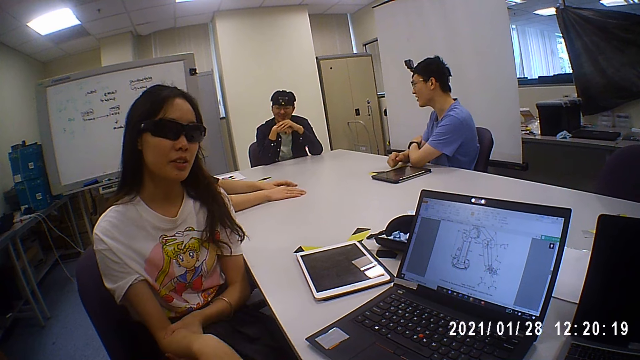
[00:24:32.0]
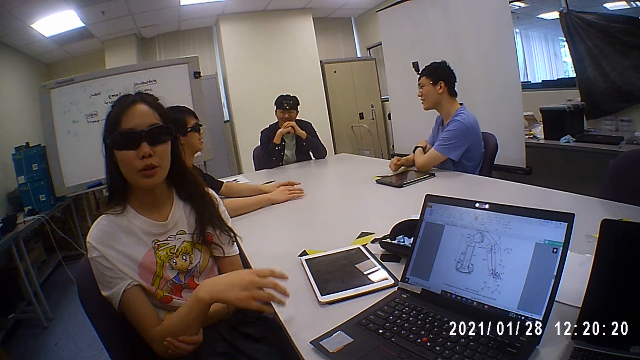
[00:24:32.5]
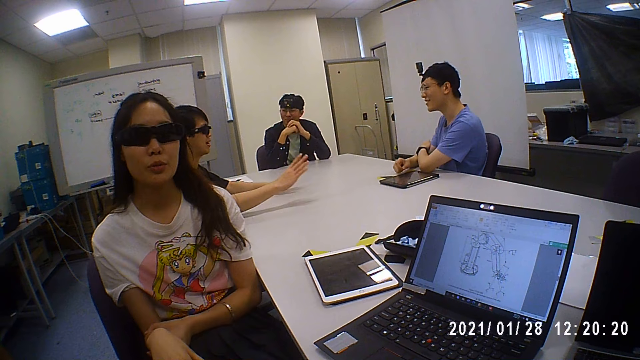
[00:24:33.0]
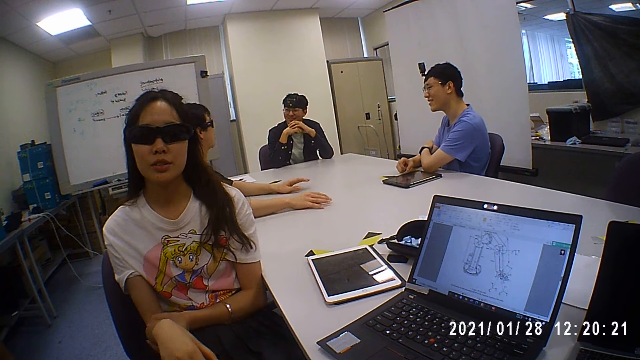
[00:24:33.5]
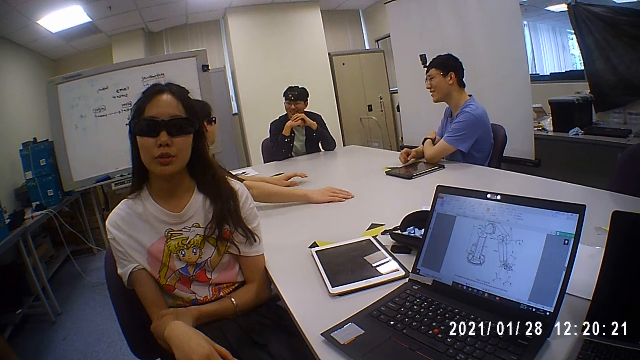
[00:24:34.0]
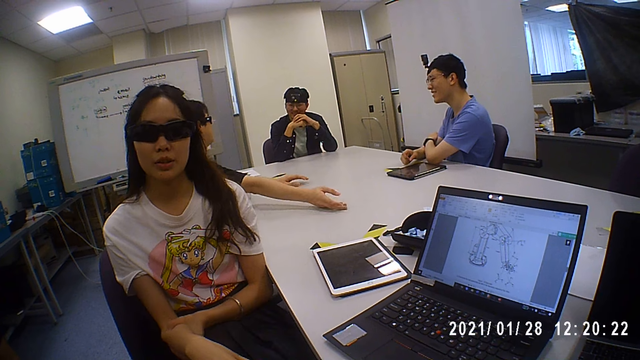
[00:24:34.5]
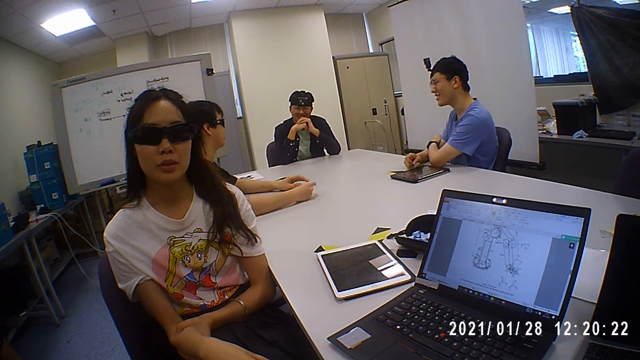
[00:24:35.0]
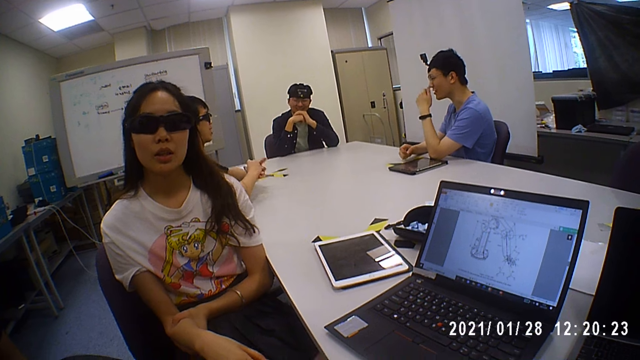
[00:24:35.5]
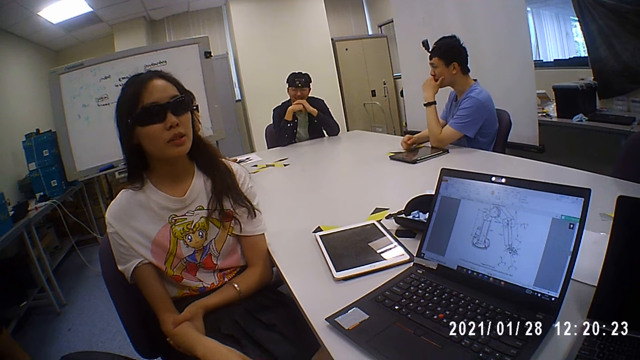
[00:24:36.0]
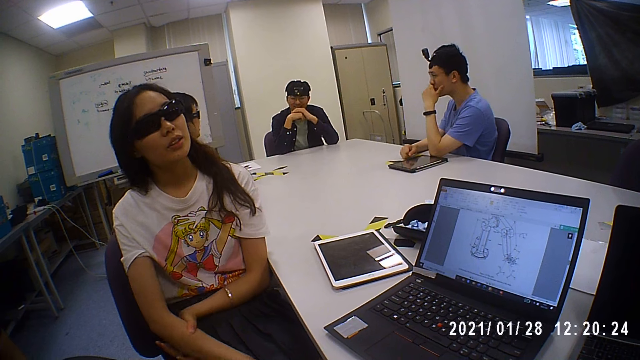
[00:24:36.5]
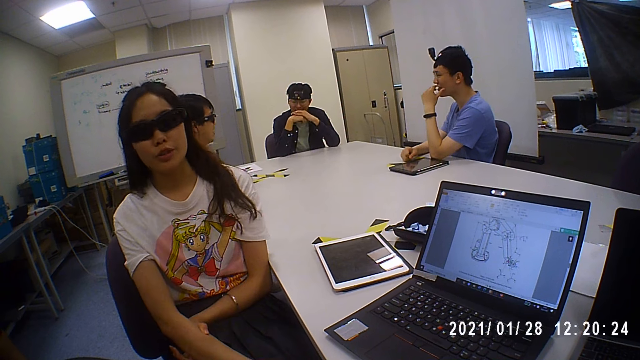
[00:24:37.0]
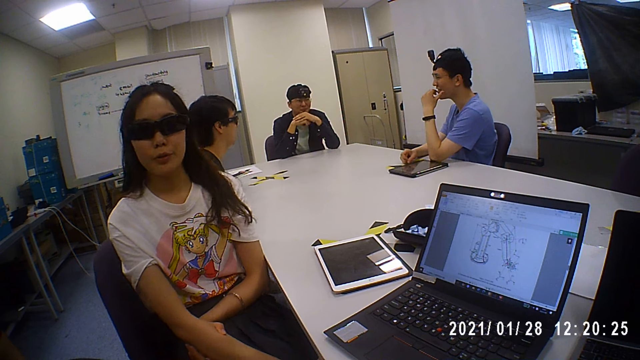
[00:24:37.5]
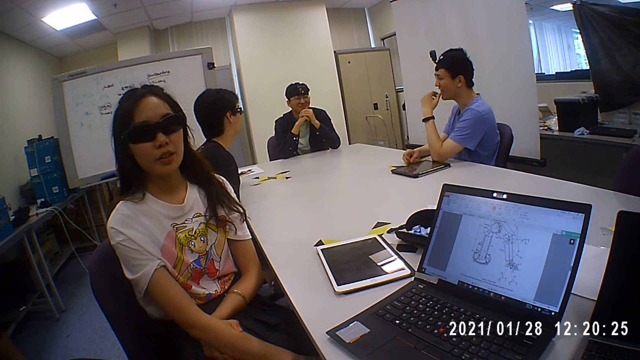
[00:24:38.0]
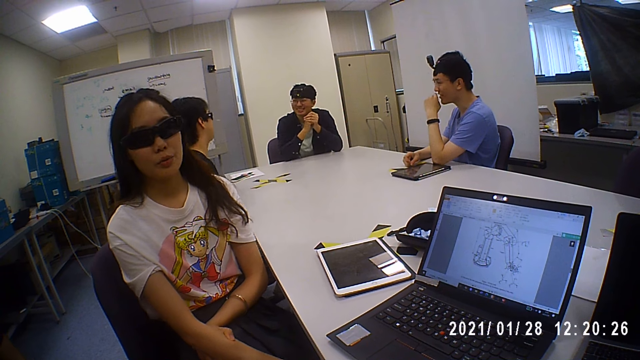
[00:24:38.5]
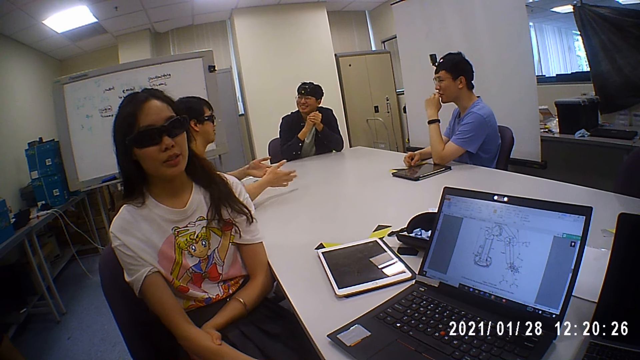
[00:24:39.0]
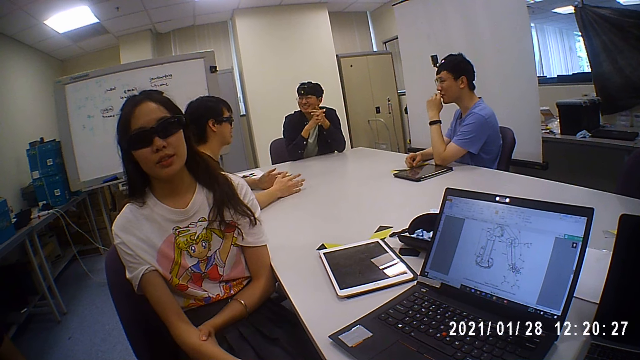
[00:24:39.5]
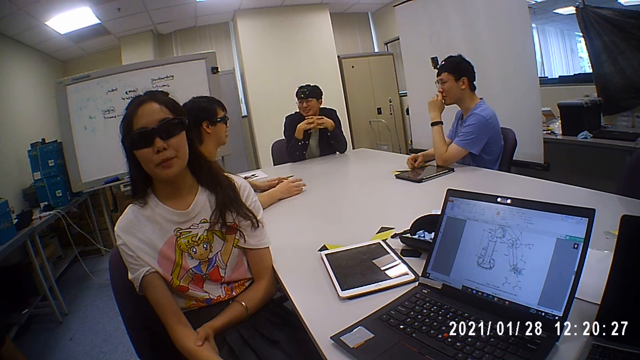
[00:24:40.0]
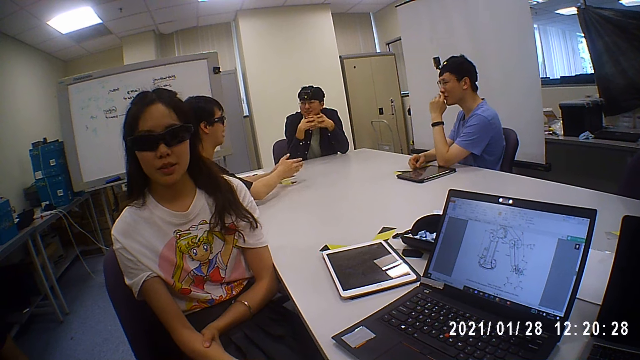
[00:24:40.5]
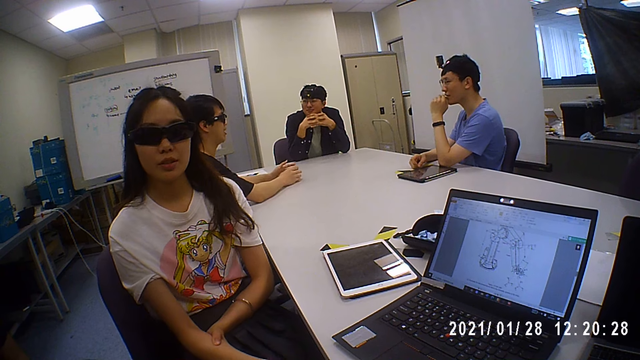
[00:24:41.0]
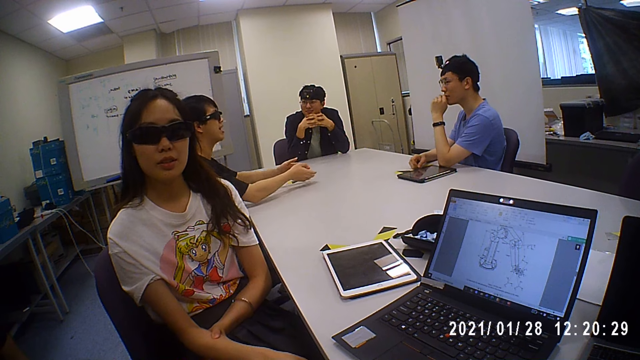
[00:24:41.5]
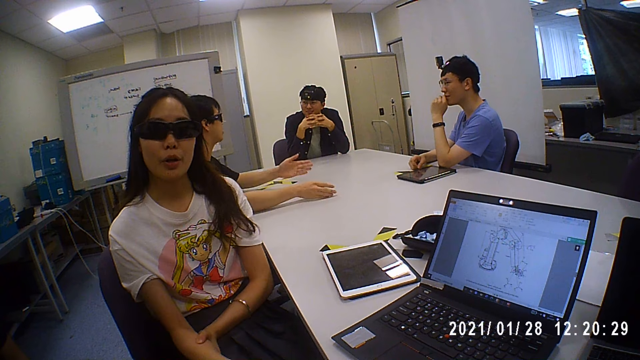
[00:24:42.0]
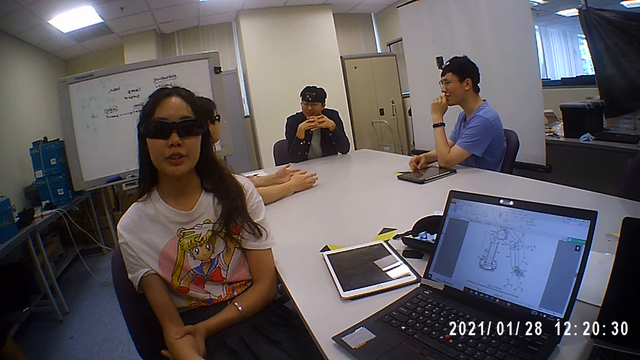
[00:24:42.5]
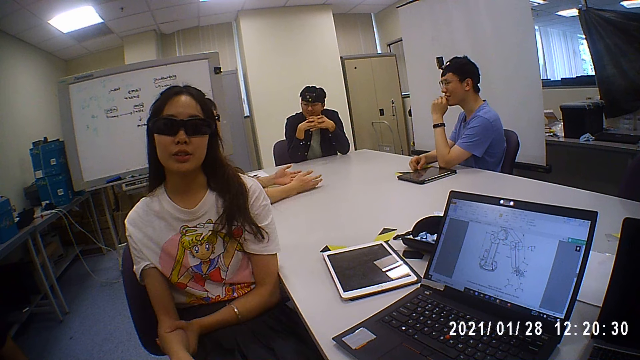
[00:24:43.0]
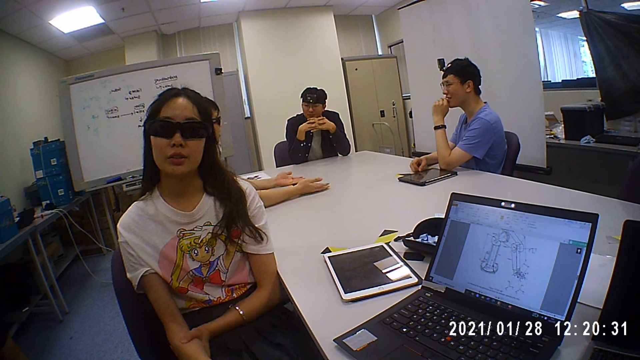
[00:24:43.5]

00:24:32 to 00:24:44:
The man holds his chin with his left hand. Another man hits his hands on the table.

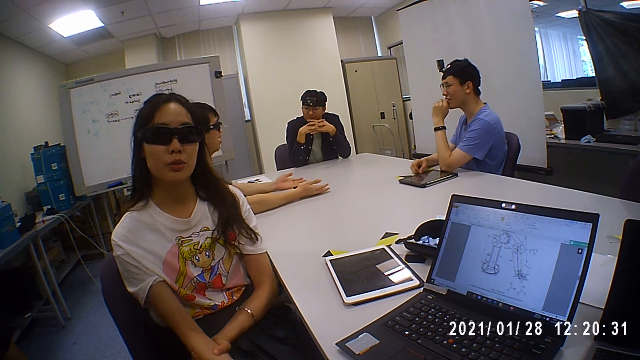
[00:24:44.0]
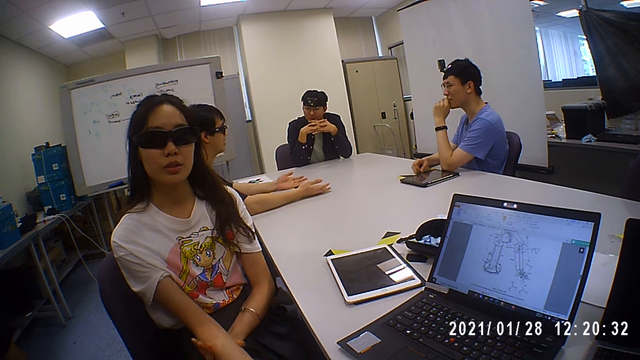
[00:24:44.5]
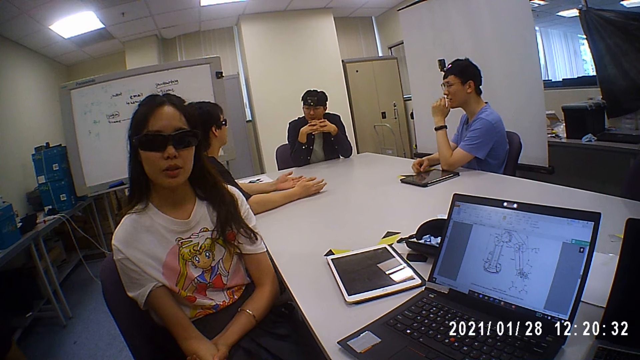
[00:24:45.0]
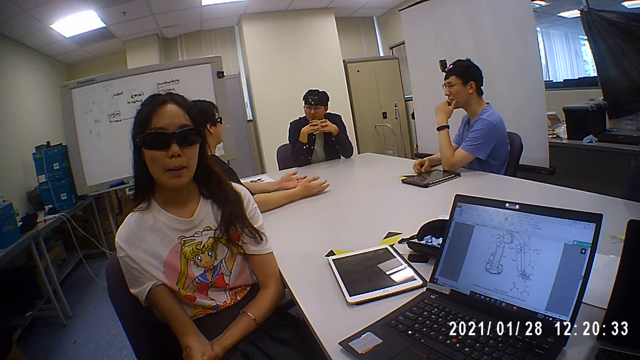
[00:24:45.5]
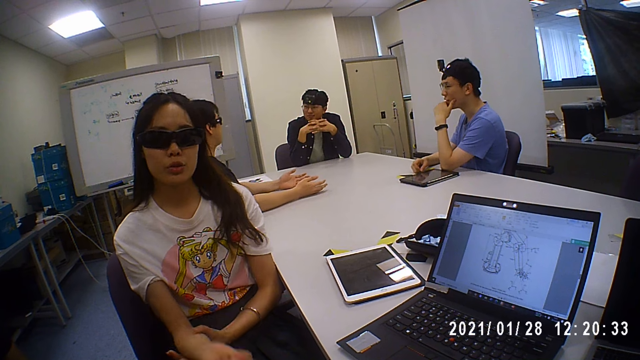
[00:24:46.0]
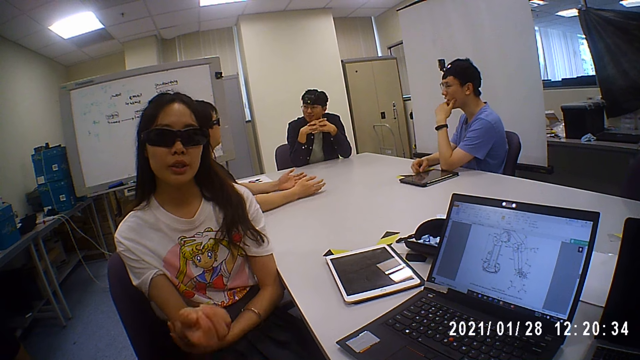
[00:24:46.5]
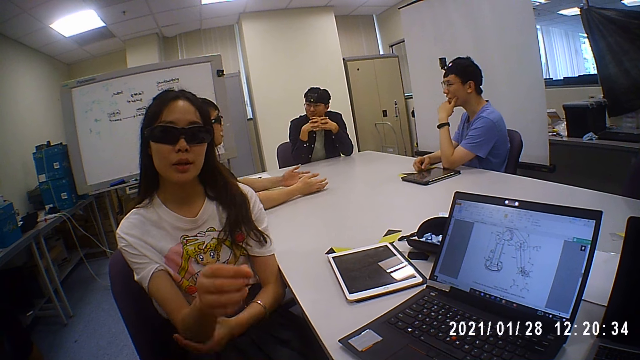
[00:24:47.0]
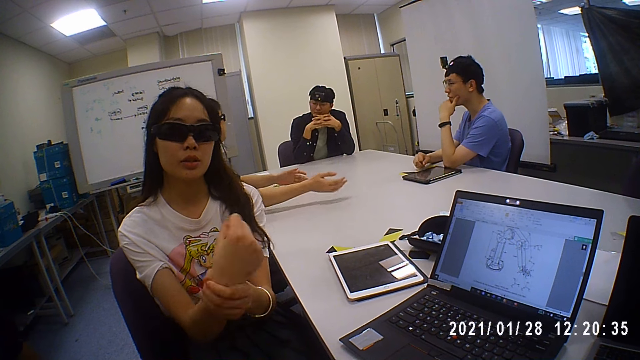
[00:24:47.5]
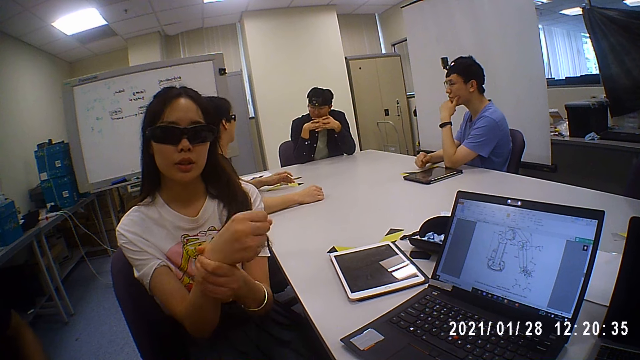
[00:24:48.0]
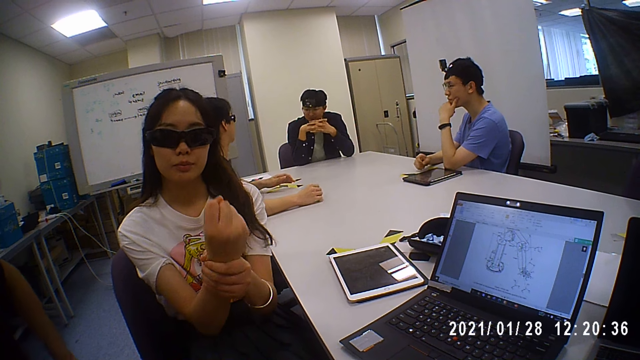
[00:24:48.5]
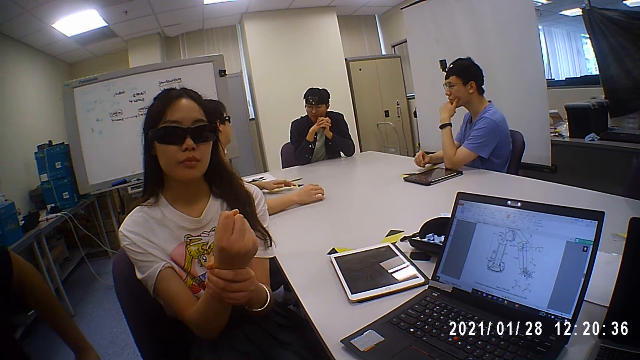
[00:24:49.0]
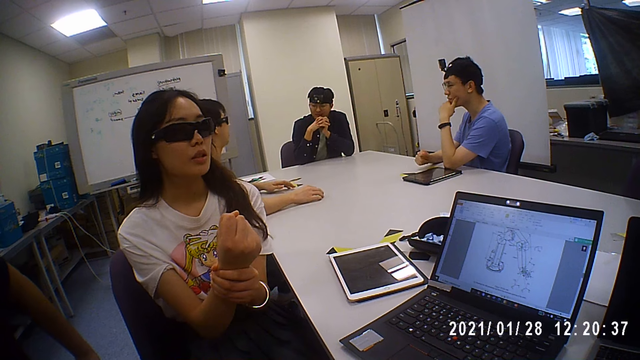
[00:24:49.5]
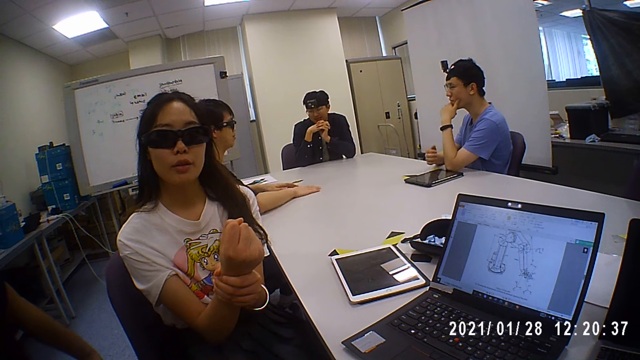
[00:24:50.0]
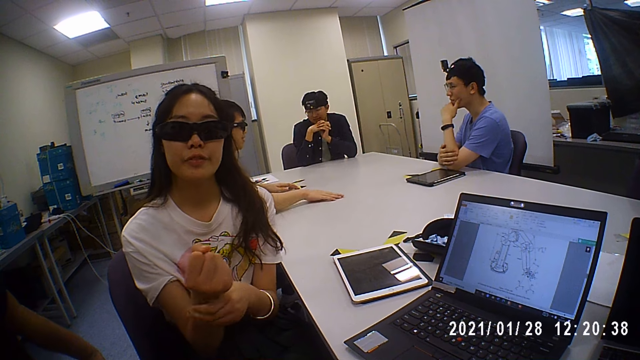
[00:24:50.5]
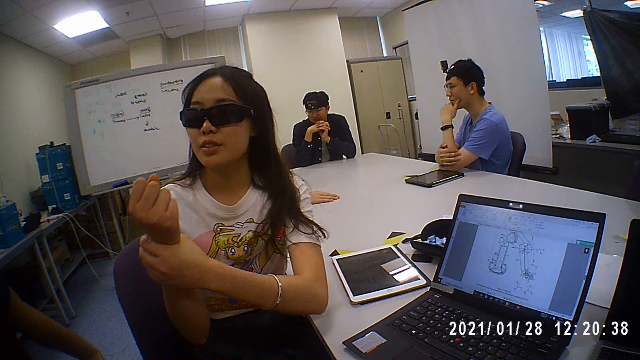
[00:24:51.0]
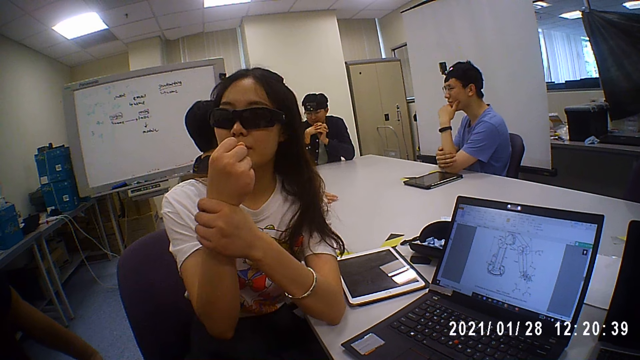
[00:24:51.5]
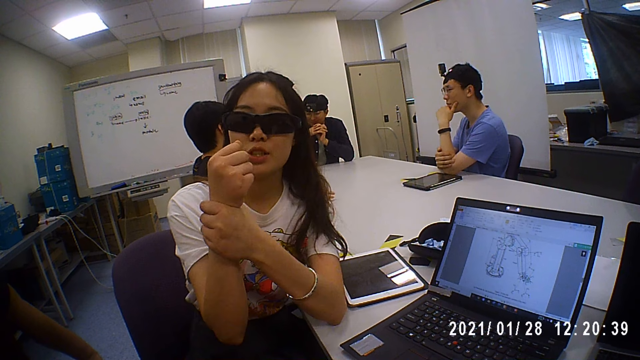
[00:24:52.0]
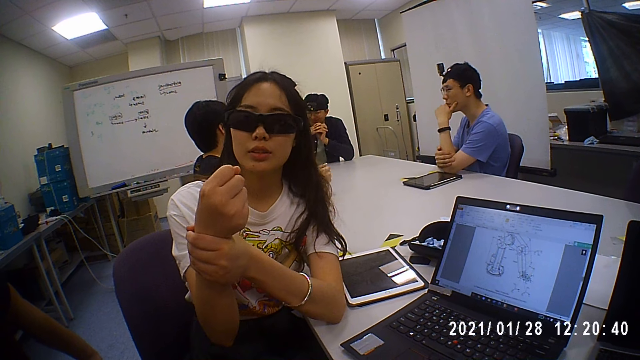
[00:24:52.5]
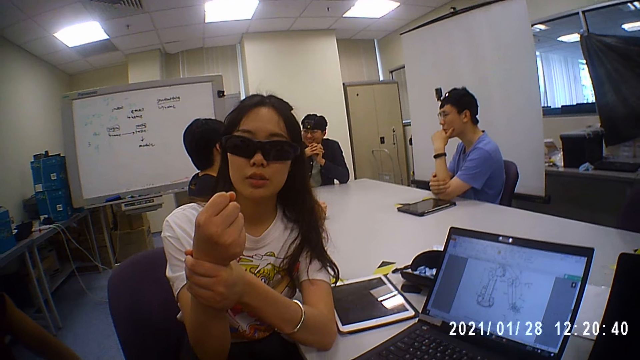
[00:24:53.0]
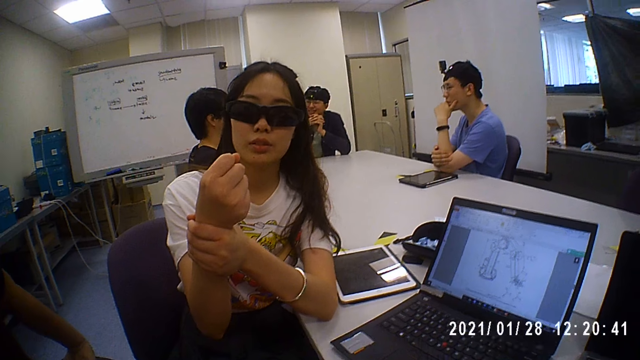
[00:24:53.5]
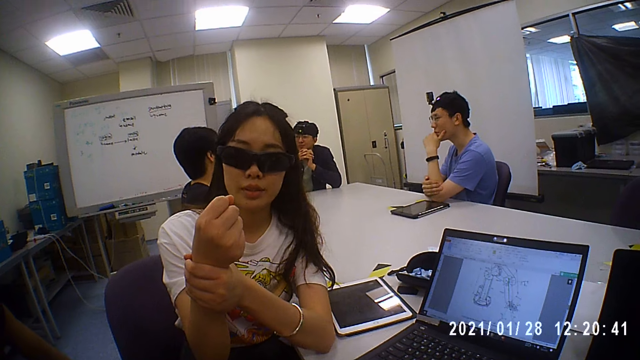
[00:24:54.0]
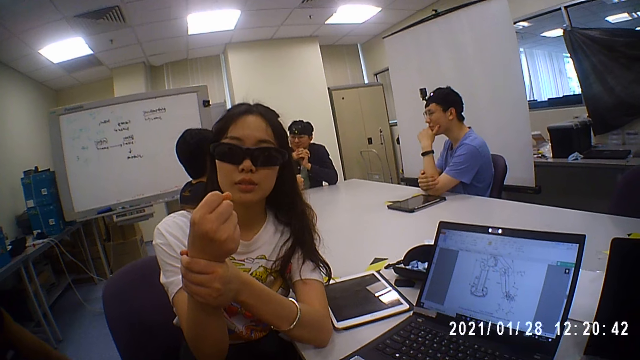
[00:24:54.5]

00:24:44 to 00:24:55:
A person gestures with hands. The person converses with the camera wearer and another person.
